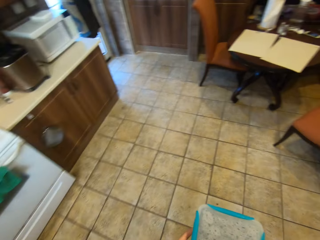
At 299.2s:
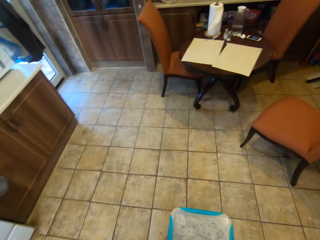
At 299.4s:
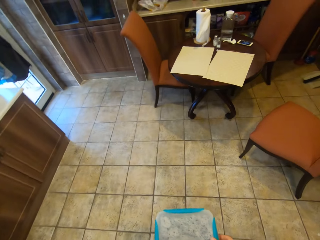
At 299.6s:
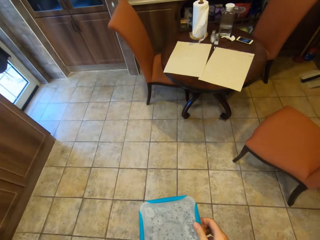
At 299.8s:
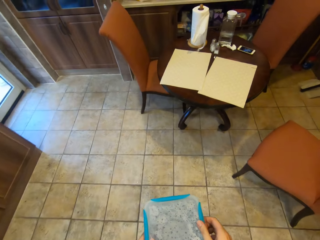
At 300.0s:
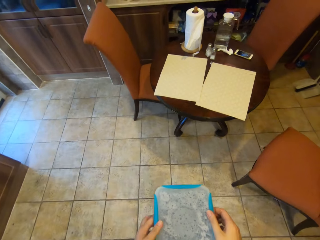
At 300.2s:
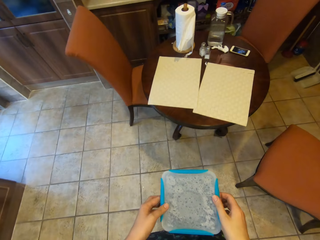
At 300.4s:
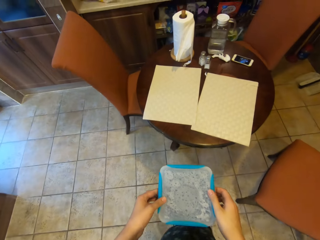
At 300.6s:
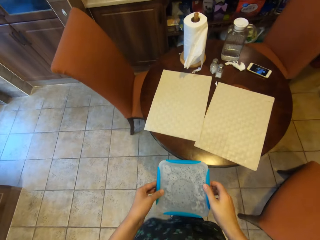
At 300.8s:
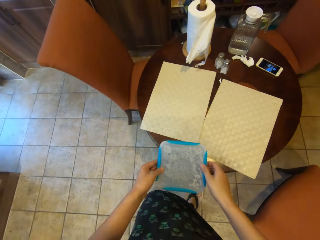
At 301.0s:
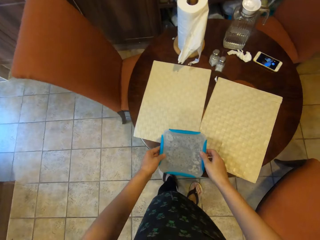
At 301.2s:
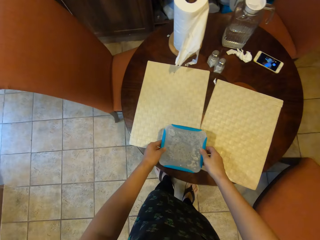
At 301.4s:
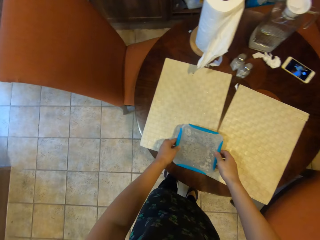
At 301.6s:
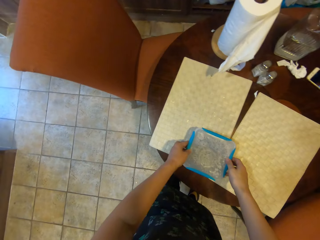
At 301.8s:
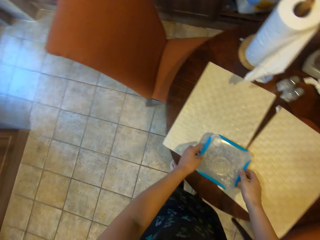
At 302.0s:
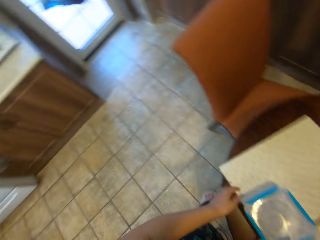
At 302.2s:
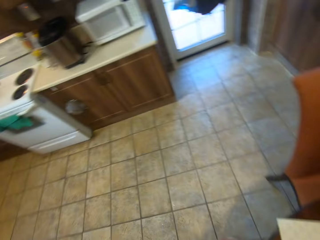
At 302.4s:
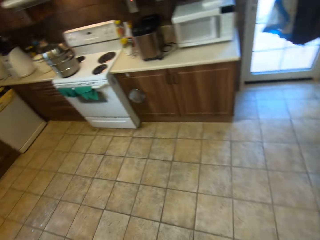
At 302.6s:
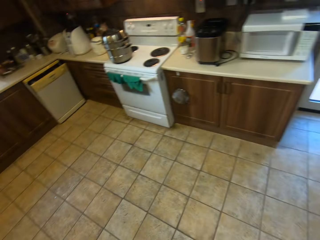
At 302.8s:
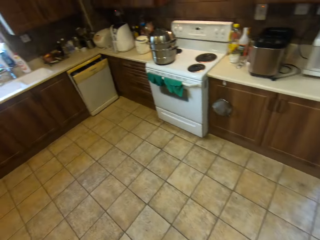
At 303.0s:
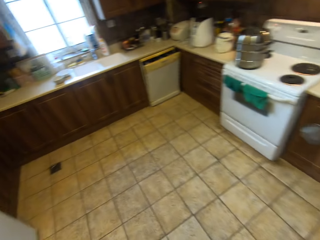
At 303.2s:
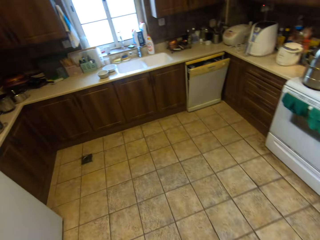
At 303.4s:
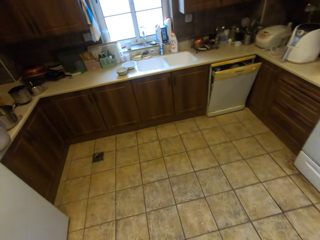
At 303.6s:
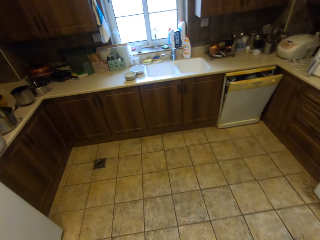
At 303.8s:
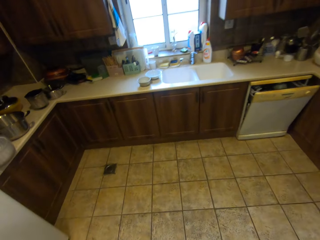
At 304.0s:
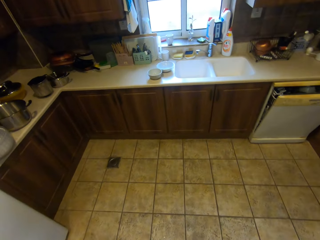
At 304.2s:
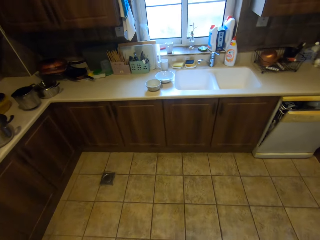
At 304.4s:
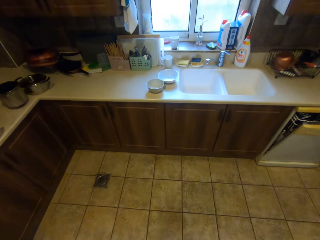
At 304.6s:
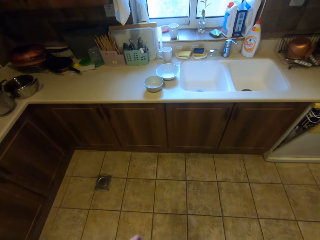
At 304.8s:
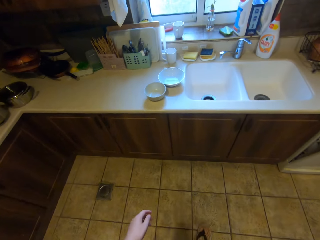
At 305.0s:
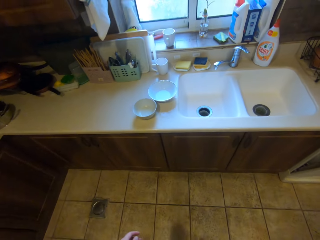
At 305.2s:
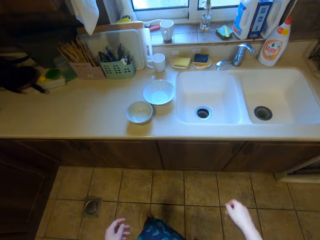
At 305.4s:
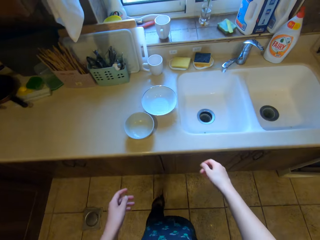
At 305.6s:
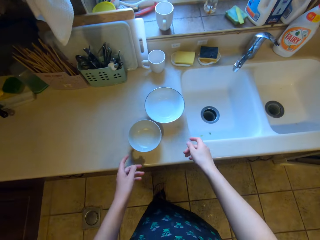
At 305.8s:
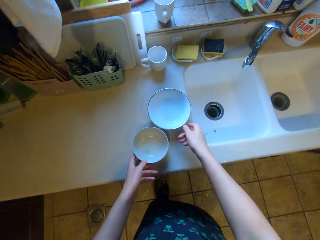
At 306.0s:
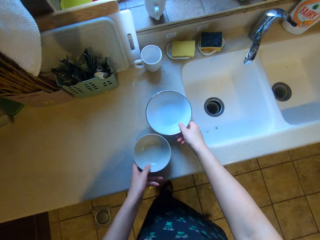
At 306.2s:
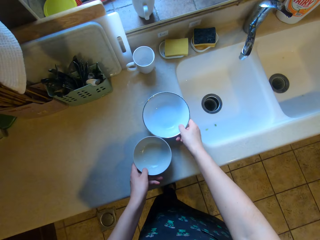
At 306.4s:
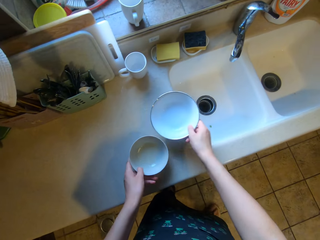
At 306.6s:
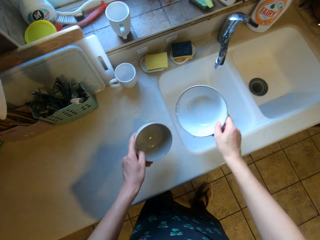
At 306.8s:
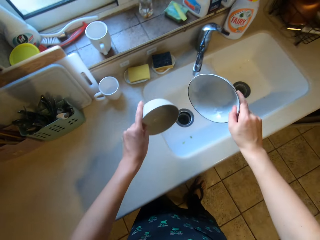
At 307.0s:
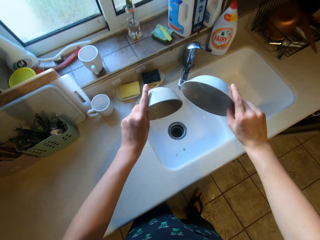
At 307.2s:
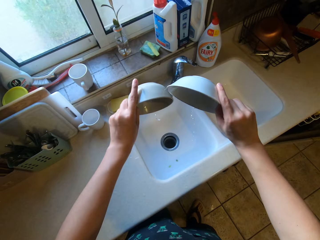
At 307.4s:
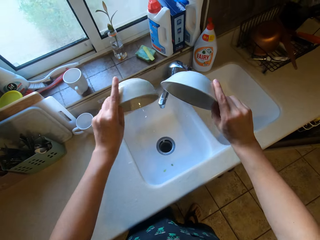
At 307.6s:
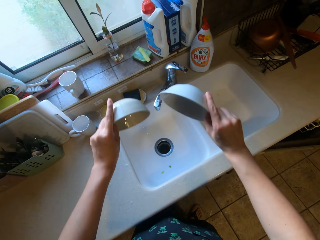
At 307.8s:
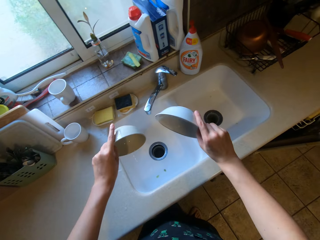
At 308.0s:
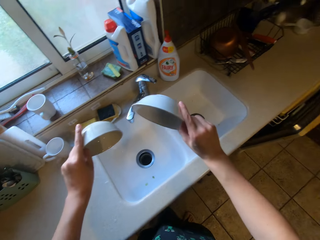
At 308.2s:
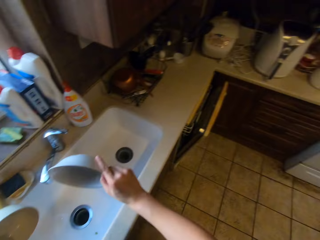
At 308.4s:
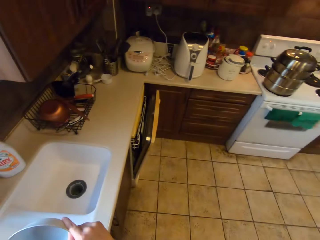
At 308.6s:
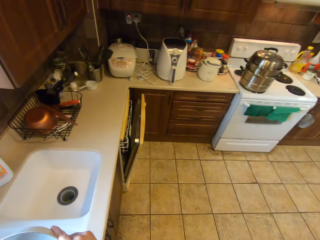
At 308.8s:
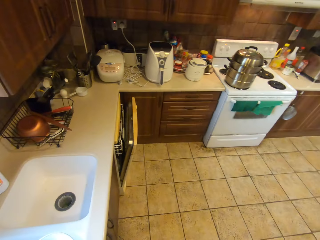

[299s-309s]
The camera wearer drops the container on the table. They walk around. They take two bowls from the sink.

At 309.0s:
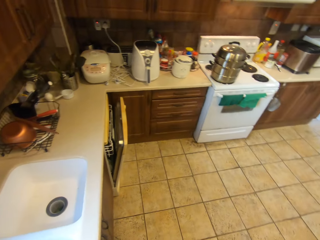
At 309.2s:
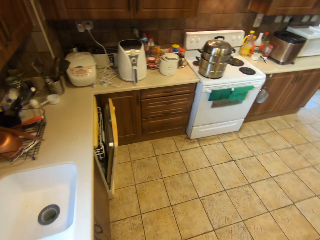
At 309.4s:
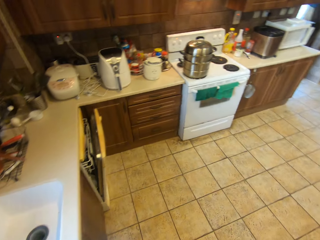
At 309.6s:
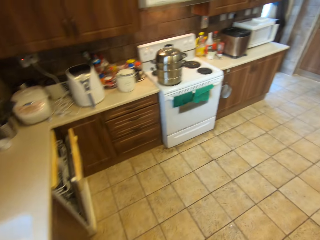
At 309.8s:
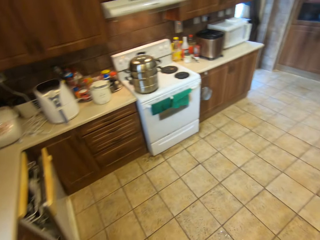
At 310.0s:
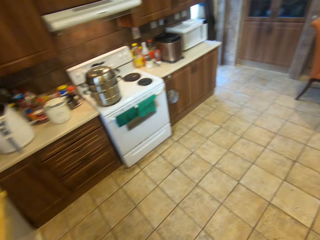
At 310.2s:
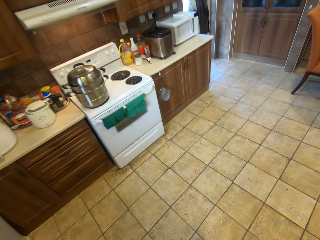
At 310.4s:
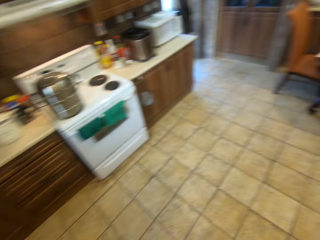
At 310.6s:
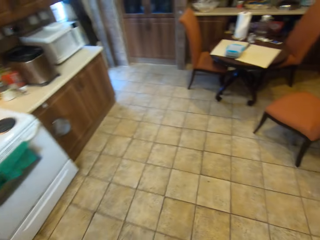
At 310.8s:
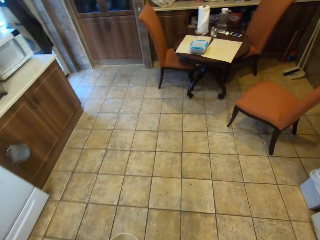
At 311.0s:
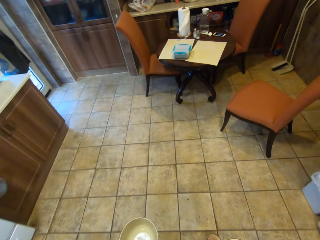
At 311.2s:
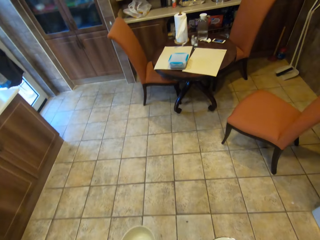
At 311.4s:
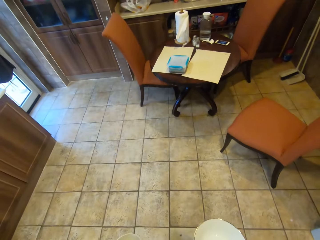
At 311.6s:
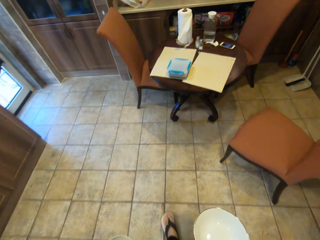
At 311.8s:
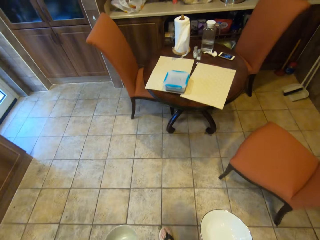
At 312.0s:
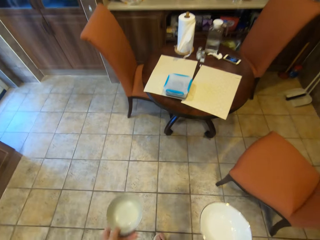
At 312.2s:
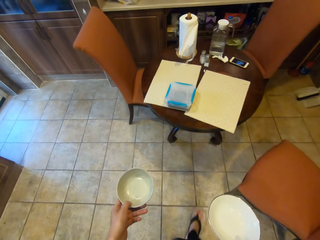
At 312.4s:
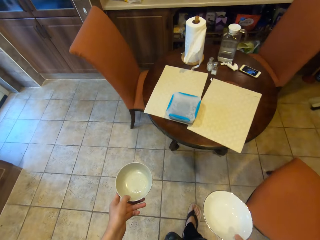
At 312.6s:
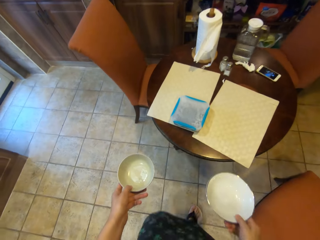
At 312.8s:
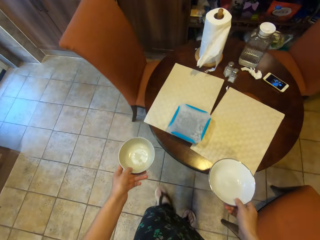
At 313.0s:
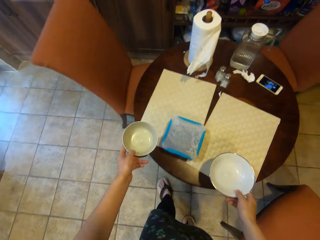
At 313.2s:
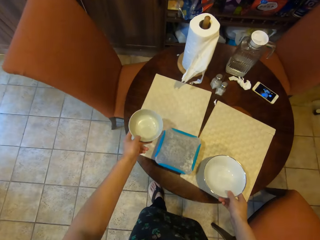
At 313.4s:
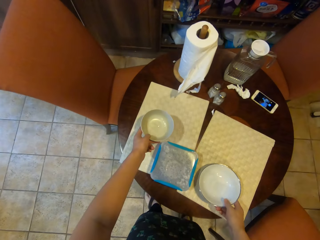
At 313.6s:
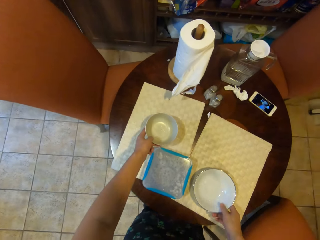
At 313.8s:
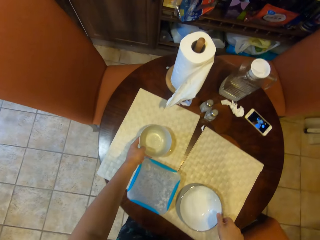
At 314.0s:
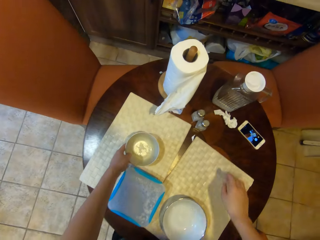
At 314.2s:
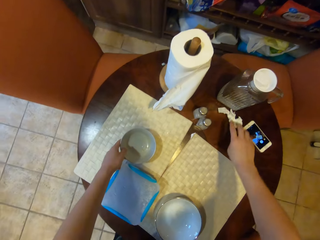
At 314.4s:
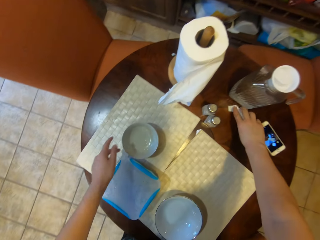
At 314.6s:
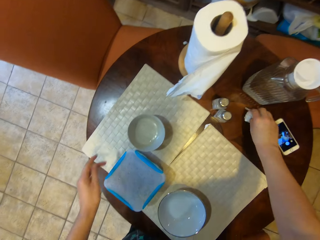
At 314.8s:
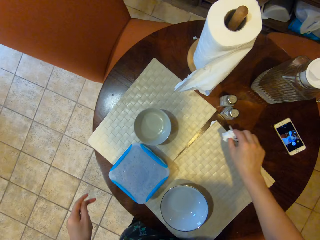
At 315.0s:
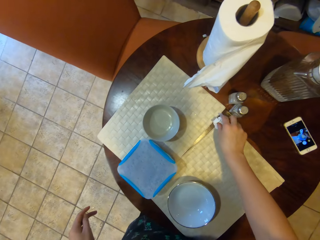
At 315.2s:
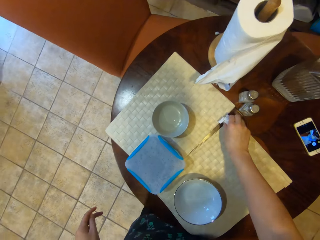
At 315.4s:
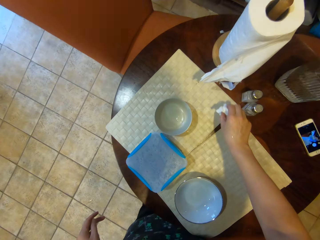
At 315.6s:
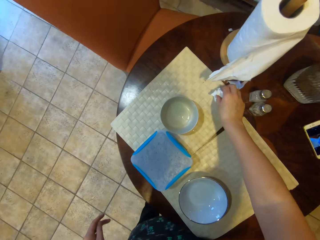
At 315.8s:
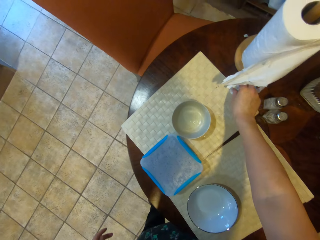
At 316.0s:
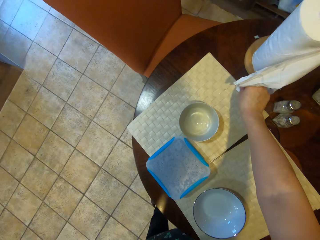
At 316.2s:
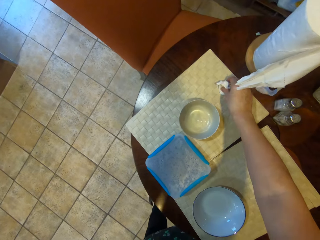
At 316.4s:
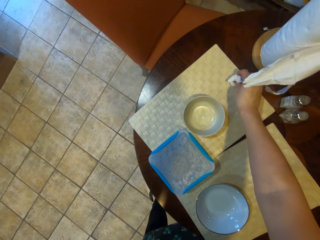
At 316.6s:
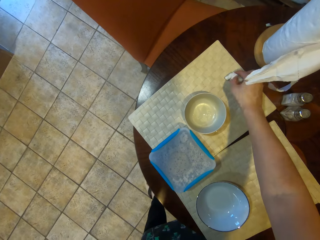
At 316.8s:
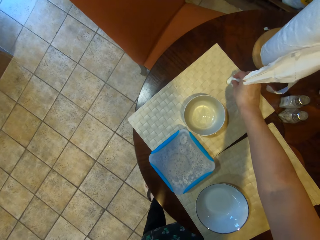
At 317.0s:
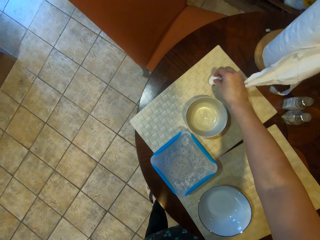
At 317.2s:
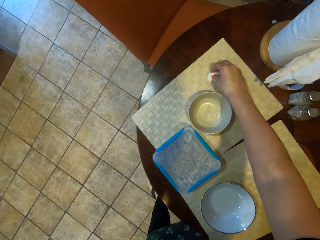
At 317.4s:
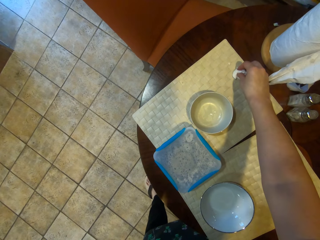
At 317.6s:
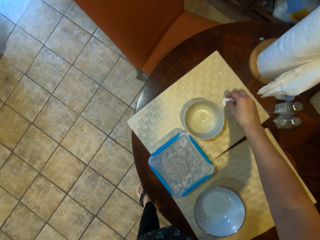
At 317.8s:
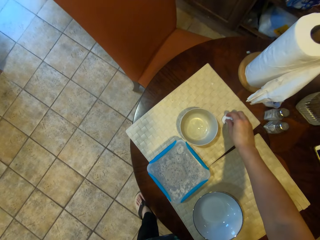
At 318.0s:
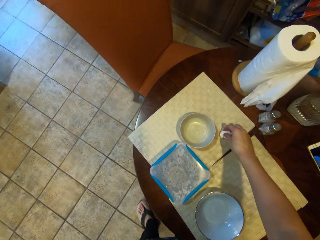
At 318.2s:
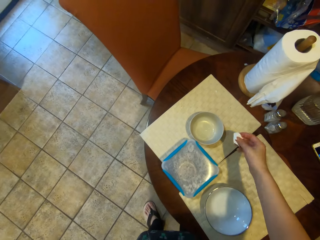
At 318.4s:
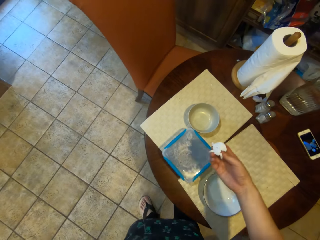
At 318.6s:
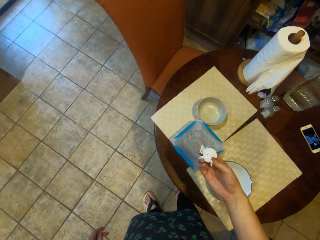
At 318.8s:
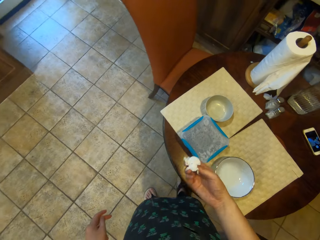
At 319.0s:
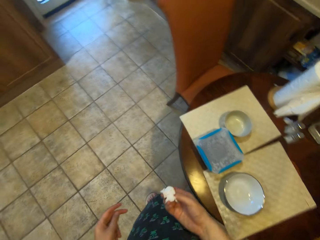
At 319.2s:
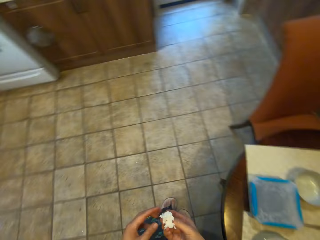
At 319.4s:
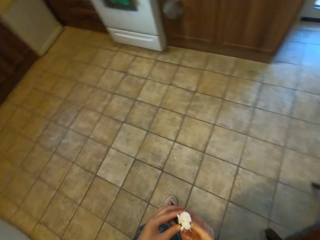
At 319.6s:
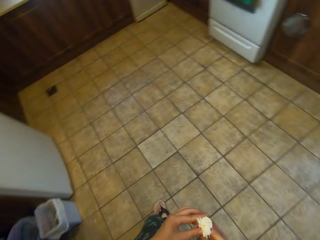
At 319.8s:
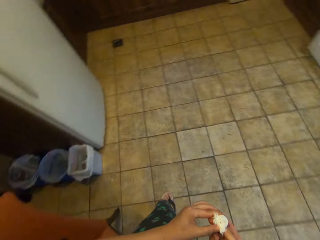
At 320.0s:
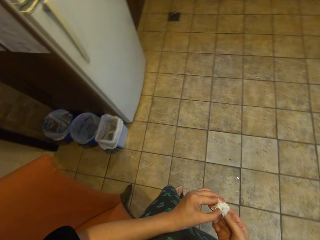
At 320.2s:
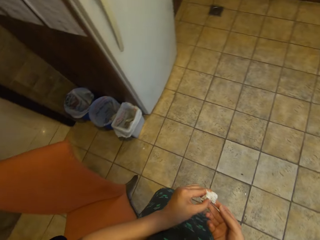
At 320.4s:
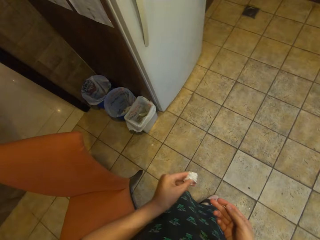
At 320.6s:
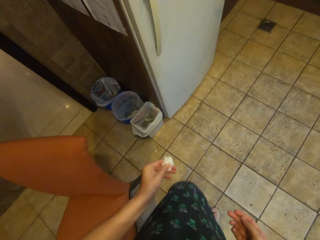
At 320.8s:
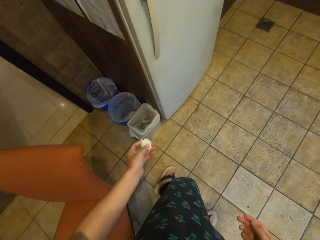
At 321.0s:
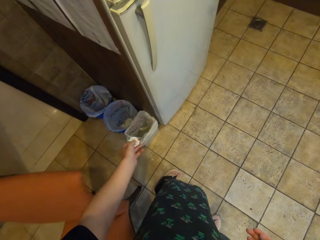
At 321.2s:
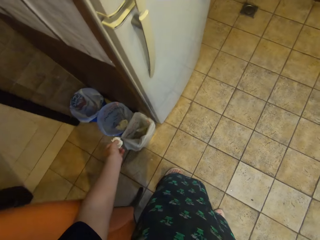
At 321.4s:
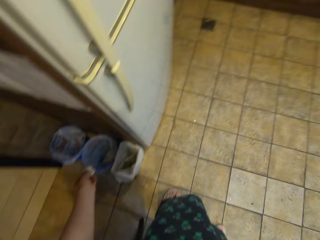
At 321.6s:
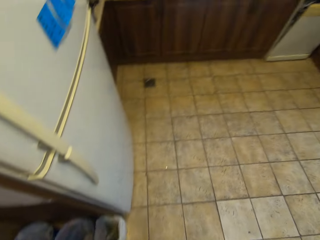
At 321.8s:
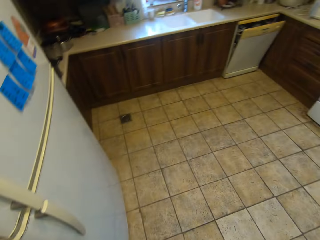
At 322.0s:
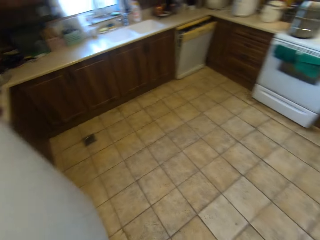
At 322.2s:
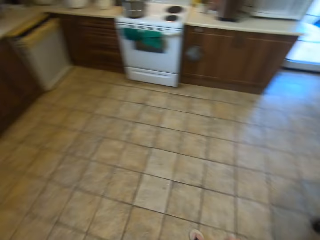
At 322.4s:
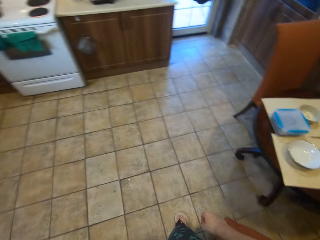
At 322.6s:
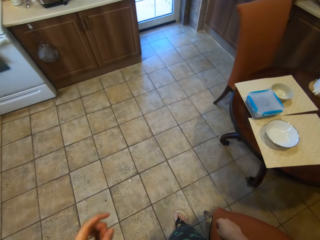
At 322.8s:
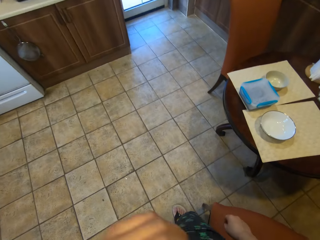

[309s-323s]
The camera wearer walks around. They drop the bowls on the table. They clean the table with a tissue. They pick up the tissues from the table. They throw the tissue in the trash. They walk around.
